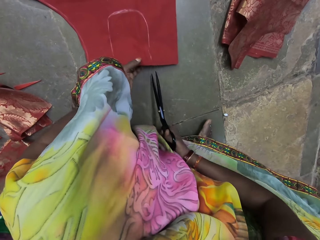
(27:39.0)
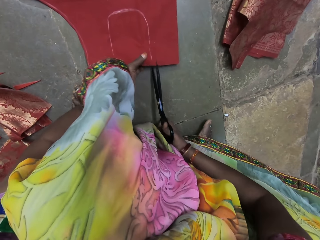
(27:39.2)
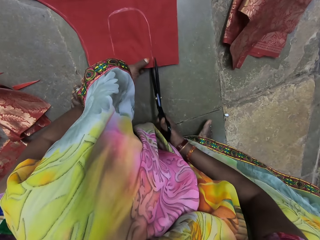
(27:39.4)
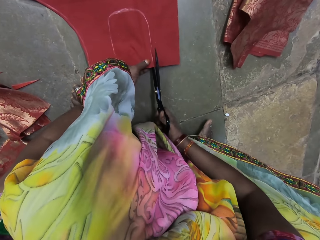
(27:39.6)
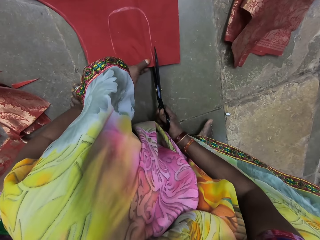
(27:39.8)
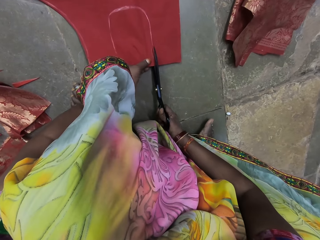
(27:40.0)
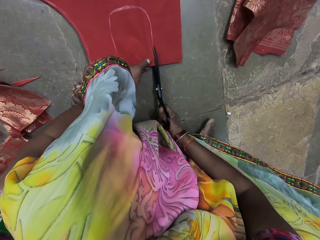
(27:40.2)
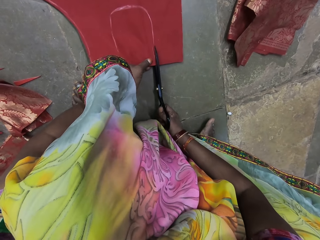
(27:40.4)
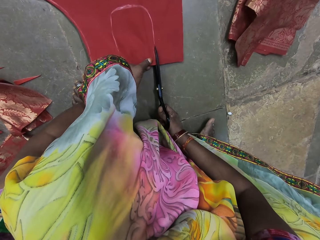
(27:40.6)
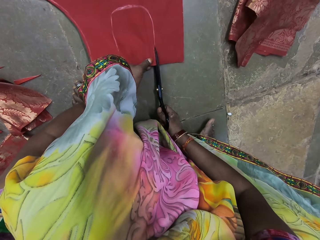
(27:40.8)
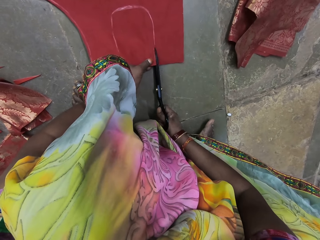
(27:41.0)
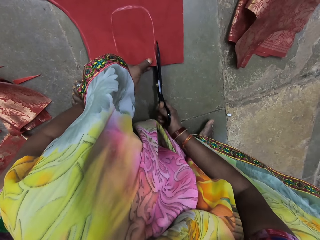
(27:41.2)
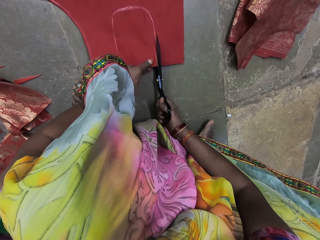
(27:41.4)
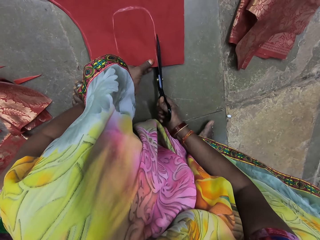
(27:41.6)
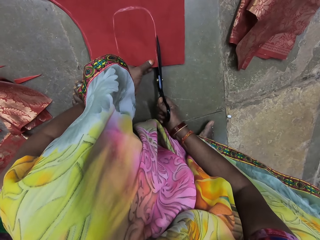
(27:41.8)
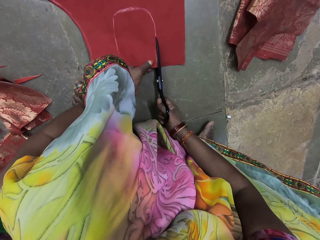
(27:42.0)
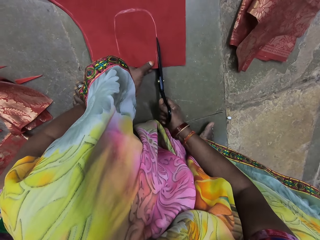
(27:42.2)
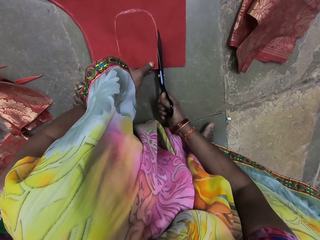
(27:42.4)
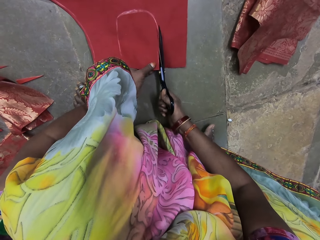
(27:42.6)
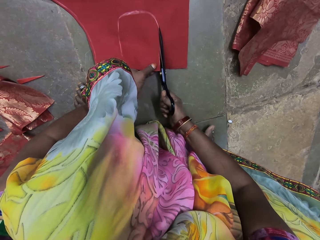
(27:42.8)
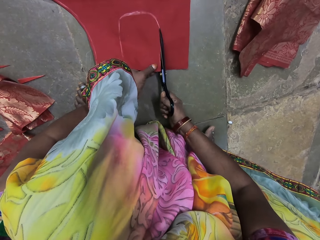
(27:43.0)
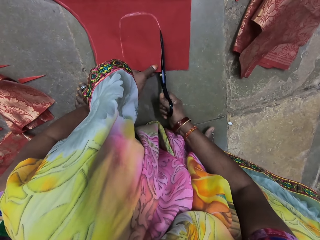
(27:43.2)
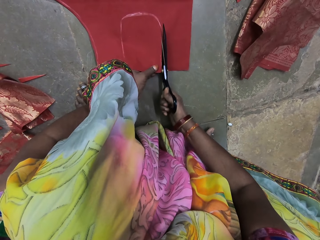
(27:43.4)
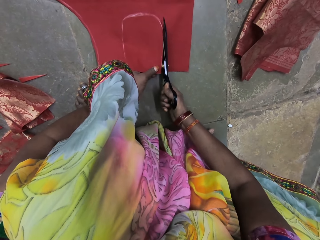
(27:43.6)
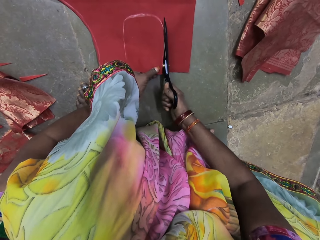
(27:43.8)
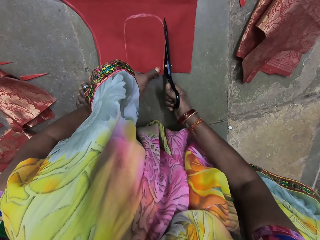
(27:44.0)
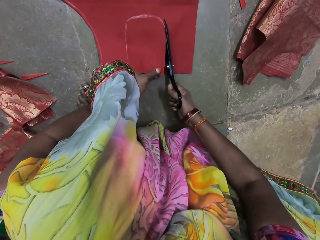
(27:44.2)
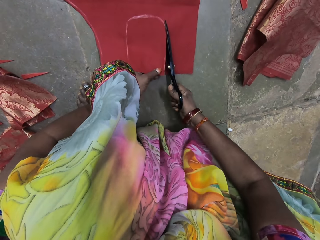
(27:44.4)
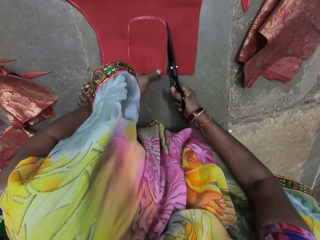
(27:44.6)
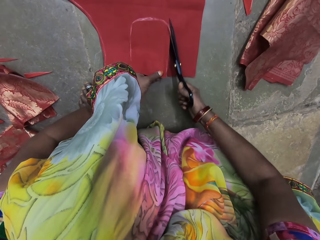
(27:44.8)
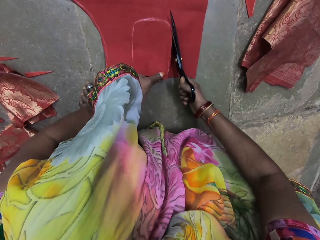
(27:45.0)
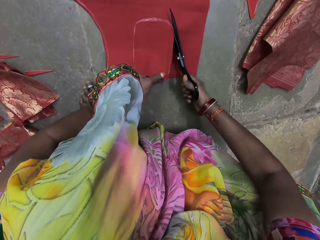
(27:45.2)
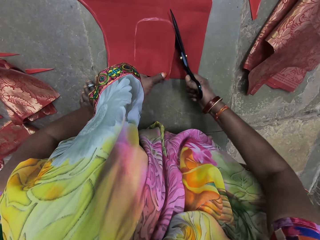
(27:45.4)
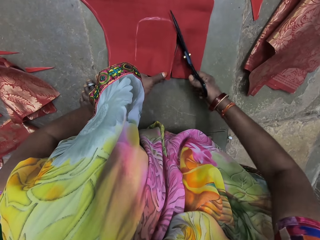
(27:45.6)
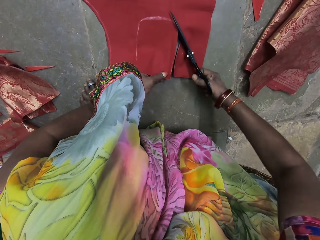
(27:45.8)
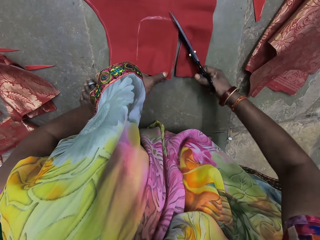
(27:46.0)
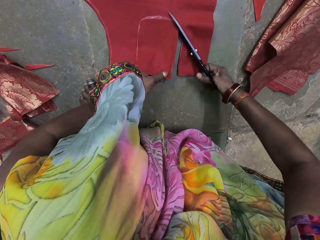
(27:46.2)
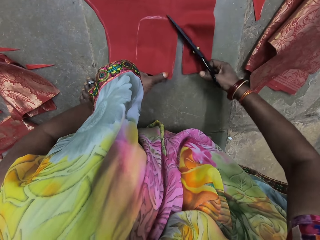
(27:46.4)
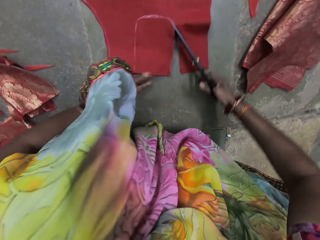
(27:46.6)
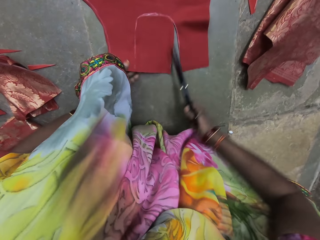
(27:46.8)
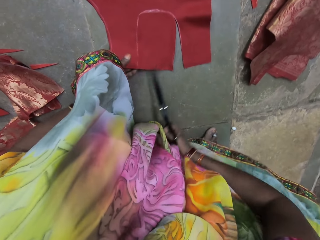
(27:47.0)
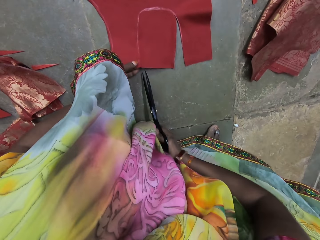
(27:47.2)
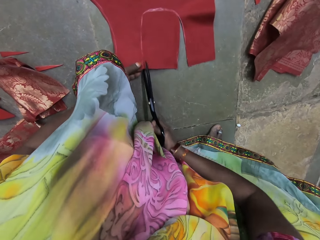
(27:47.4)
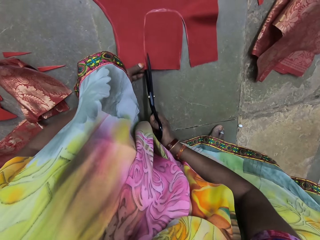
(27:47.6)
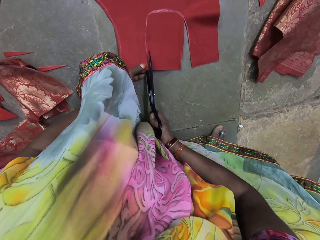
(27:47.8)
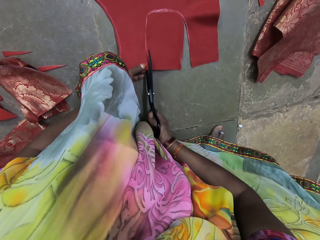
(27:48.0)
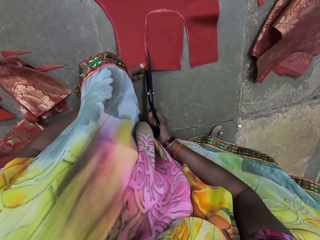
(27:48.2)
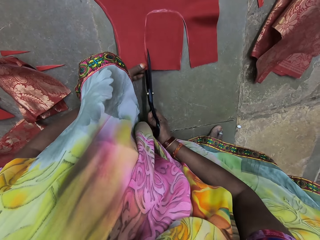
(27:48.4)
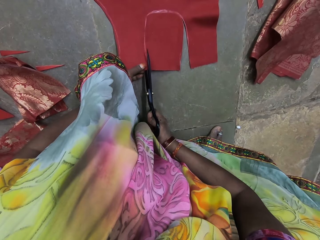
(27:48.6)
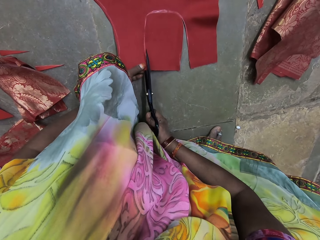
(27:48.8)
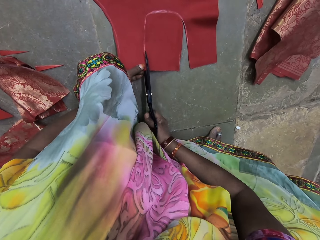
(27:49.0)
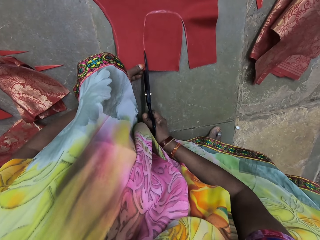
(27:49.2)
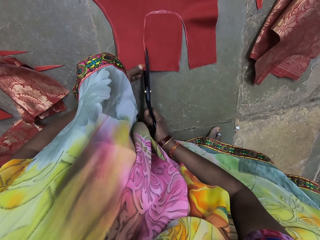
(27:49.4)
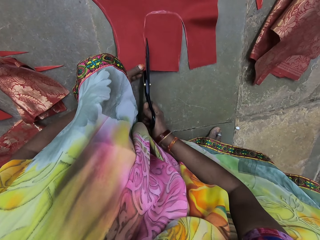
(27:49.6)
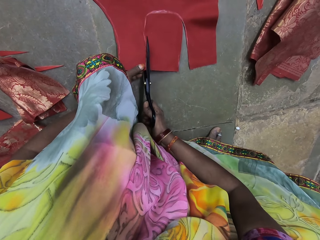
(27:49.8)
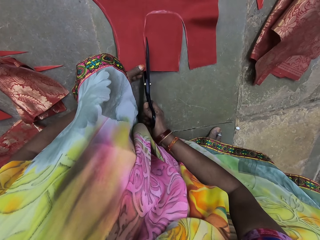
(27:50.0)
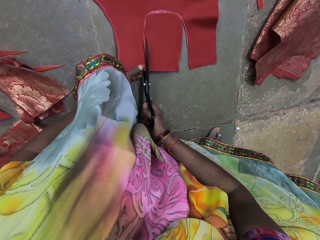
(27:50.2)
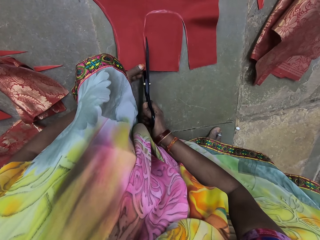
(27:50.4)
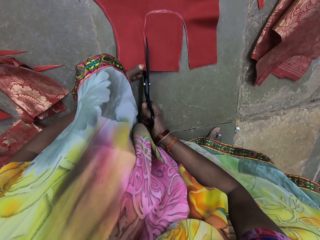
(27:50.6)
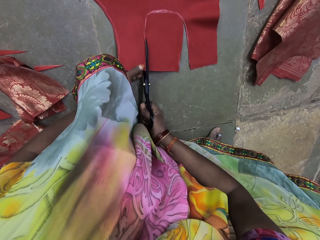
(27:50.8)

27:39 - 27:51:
The camera wearer cuts the cloth on the ground with the scissors in her right hand.

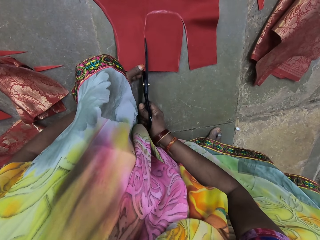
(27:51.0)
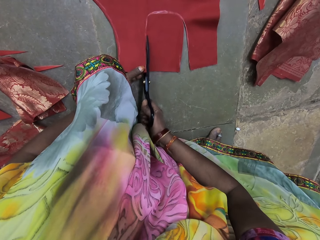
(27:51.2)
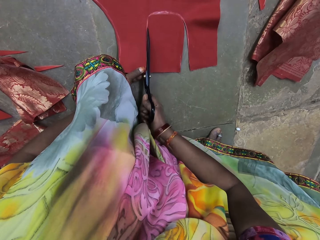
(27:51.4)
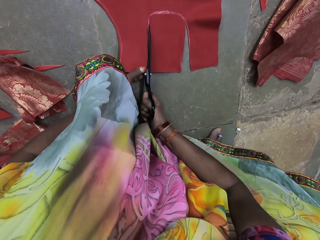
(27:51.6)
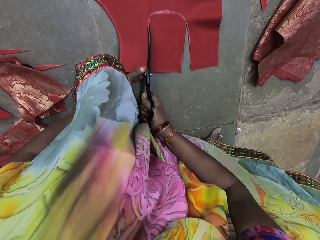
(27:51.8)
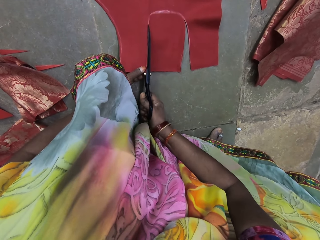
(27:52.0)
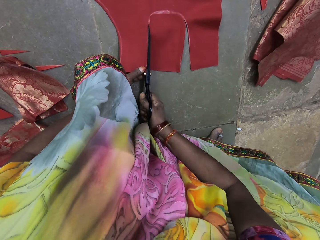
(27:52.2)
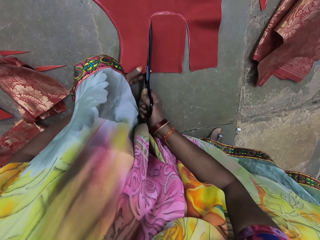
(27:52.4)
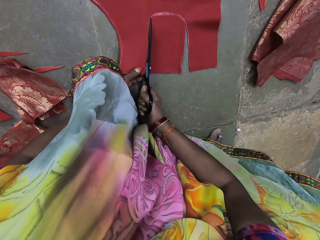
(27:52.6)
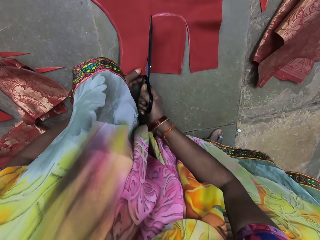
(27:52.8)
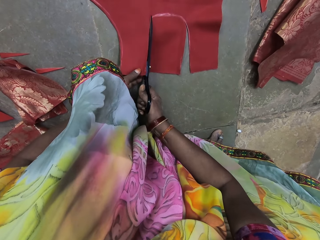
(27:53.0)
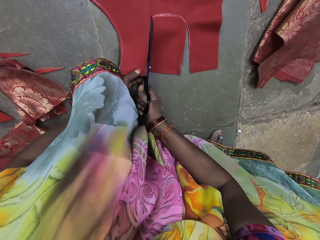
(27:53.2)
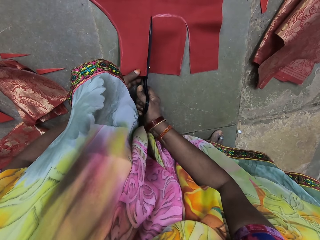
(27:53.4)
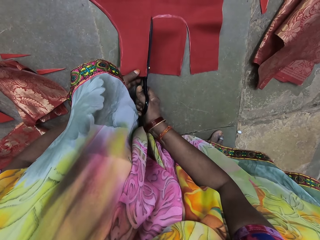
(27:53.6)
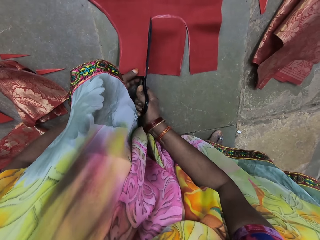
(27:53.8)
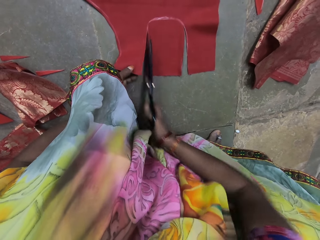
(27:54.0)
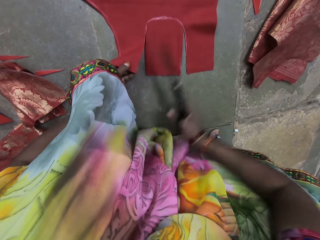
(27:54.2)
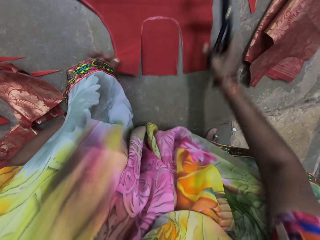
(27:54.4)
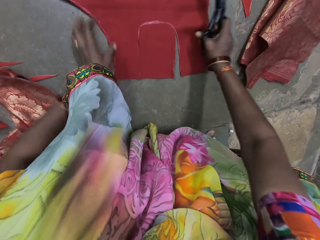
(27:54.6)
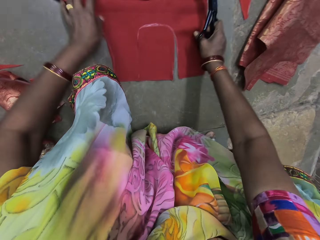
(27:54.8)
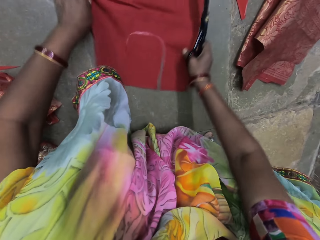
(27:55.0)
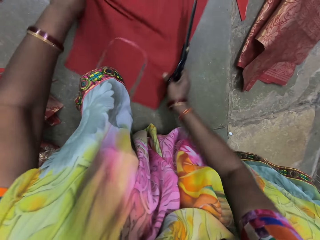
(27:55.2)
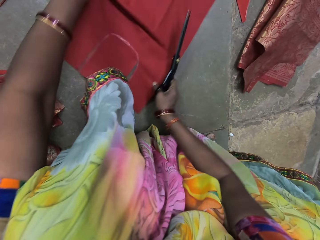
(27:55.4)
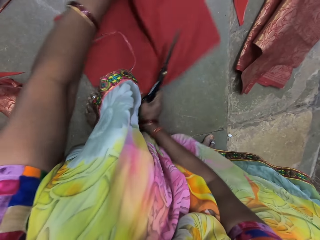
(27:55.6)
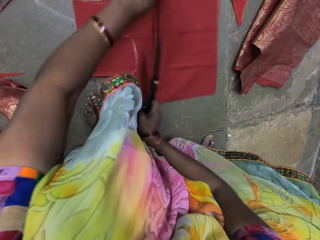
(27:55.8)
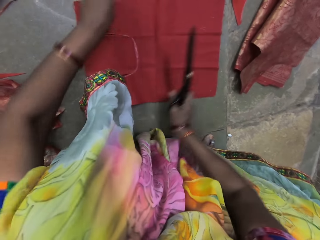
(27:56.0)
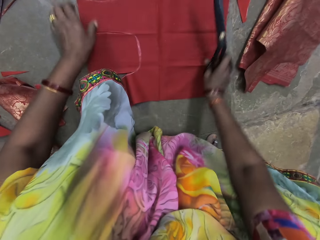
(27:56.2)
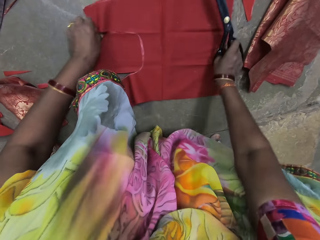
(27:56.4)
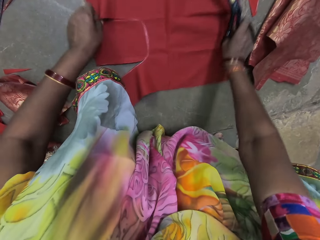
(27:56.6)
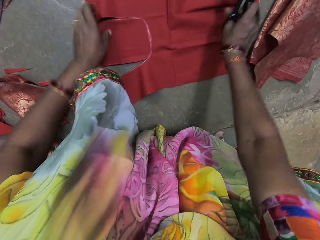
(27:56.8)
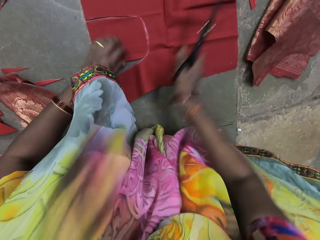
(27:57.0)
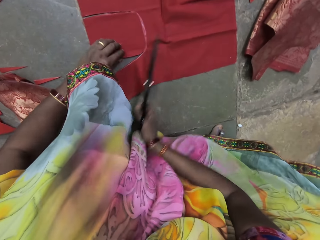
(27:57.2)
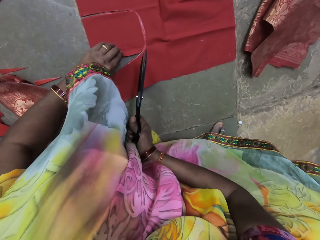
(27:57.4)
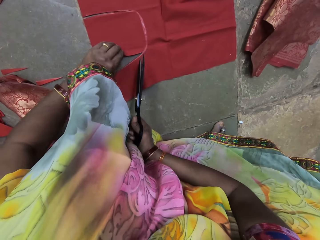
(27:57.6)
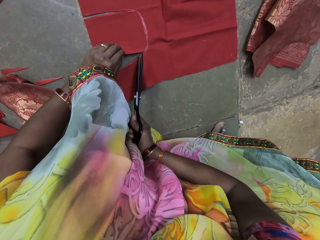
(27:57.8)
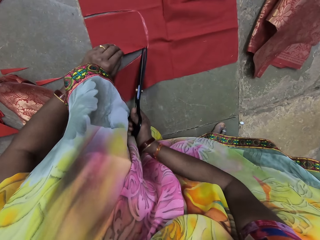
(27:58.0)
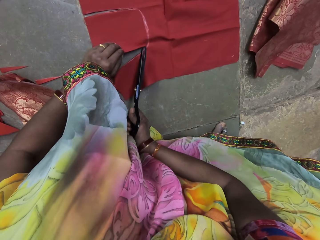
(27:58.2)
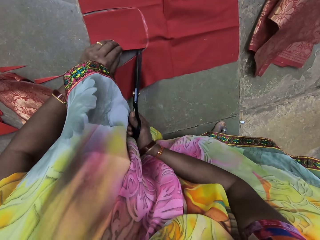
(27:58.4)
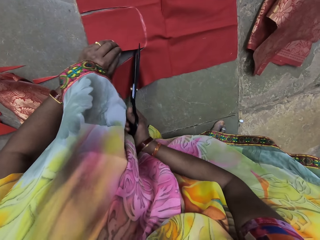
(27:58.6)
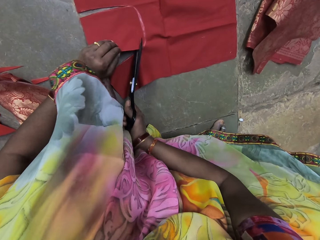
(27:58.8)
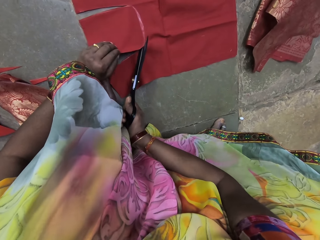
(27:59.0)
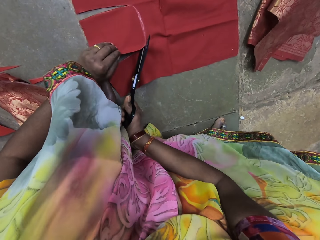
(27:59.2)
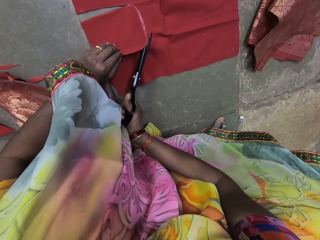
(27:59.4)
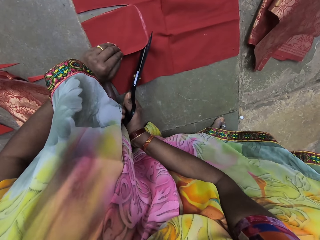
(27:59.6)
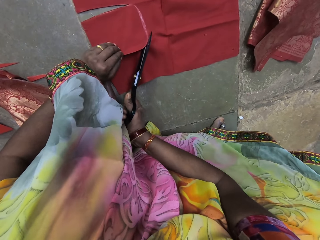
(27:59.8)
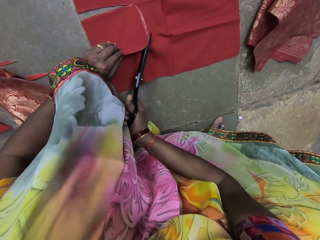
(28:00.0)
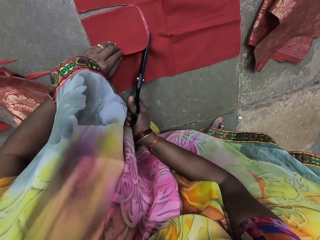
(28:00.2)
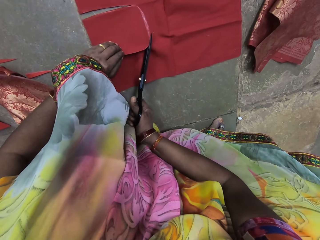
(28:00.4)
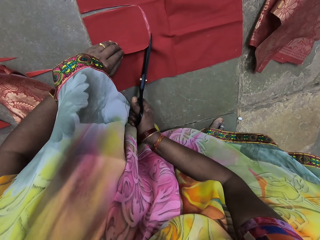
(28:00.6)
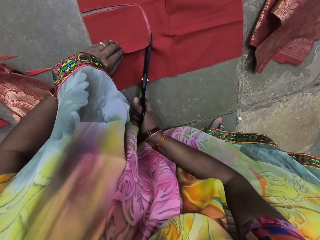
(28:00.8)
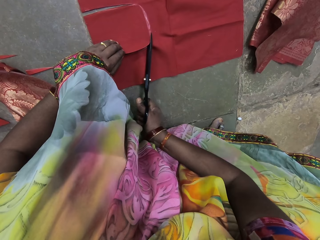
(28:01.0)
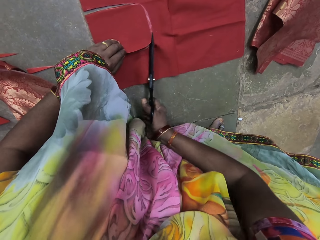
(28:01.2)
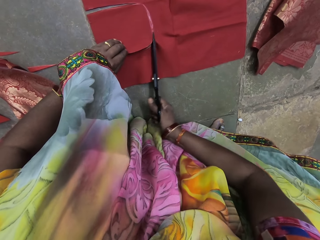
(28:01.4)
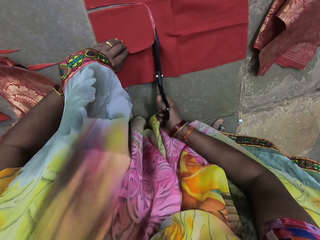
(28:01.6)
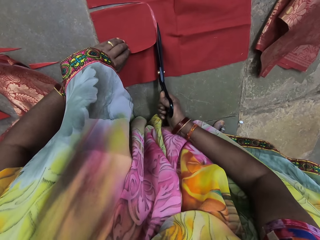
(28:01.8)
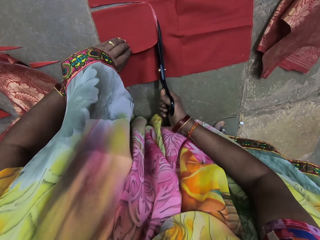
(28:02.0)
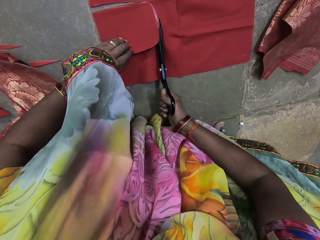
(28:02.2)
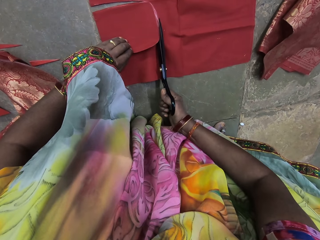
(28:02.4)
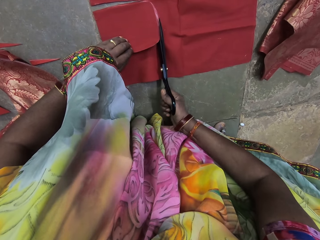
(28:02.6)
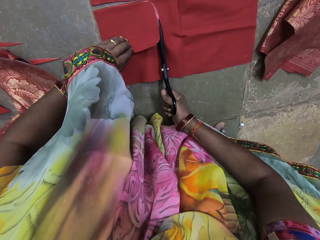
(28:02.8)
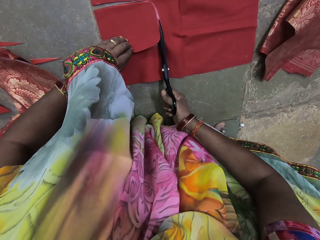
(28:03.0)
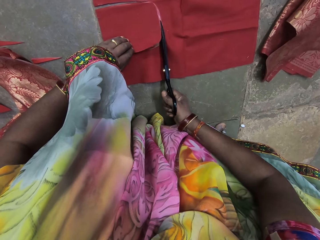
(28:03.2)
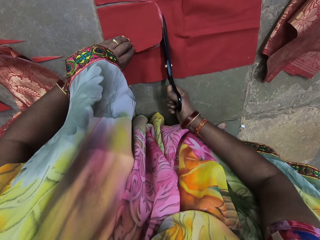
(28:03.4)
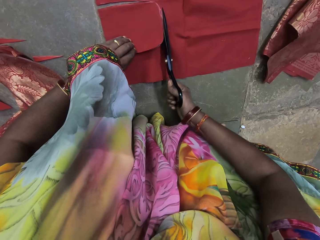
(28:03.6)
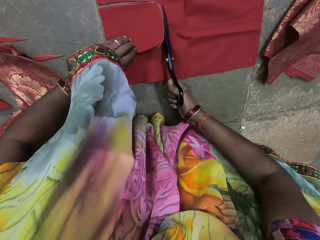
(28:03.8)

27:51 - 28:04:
The camera wearer adjusts the cloth on the ground with her hands. She turns the cloth. She cuts the cloth on the ground with the scissors in her right hand.
